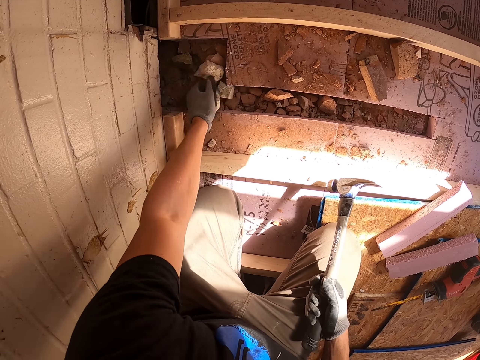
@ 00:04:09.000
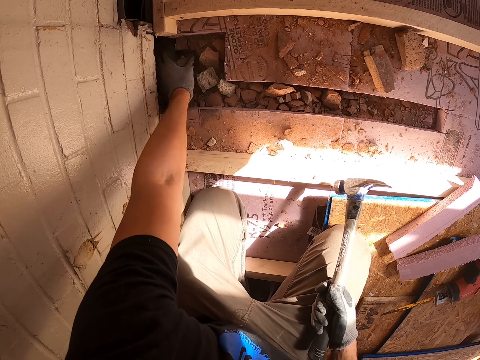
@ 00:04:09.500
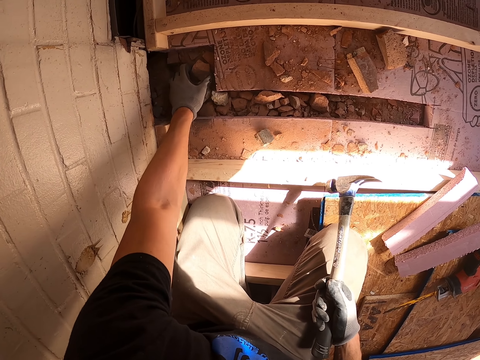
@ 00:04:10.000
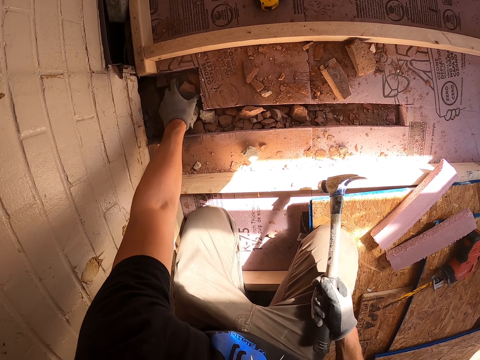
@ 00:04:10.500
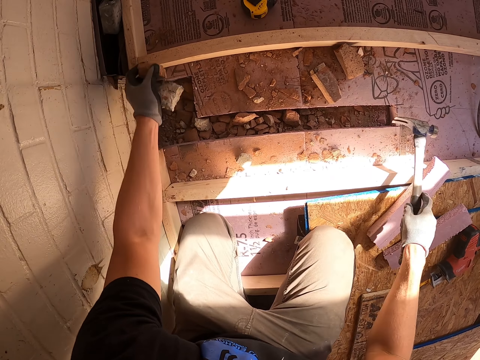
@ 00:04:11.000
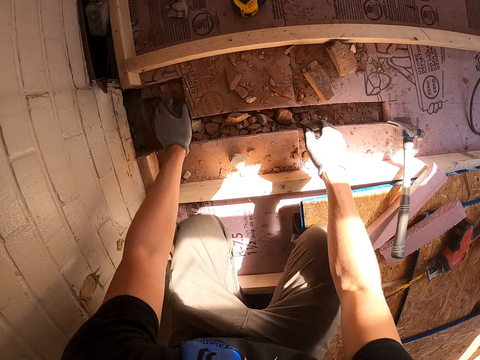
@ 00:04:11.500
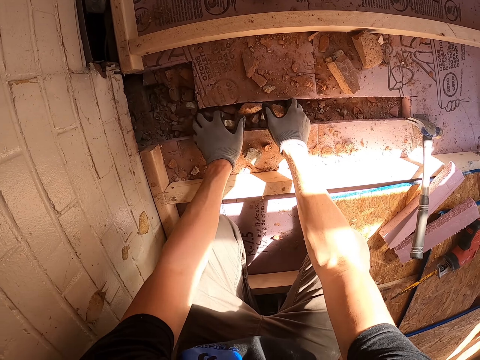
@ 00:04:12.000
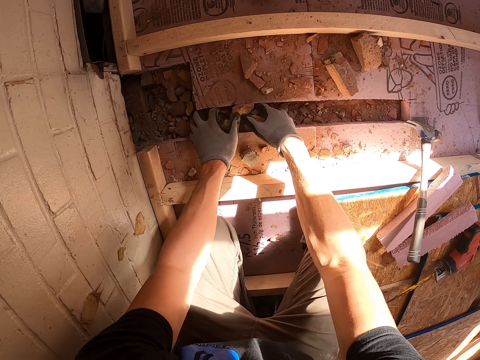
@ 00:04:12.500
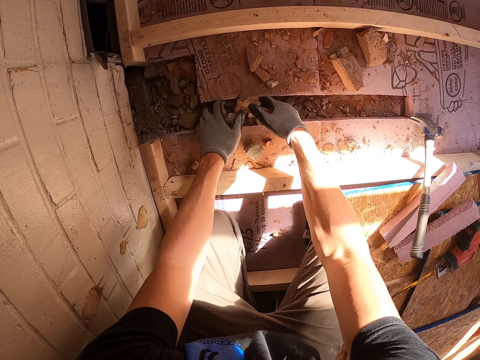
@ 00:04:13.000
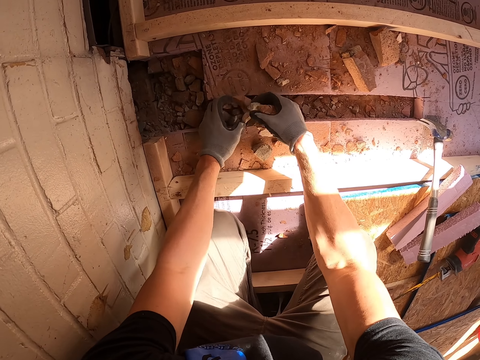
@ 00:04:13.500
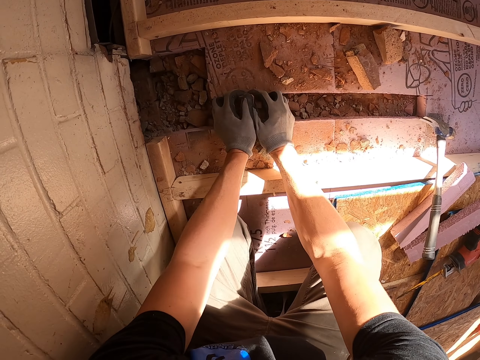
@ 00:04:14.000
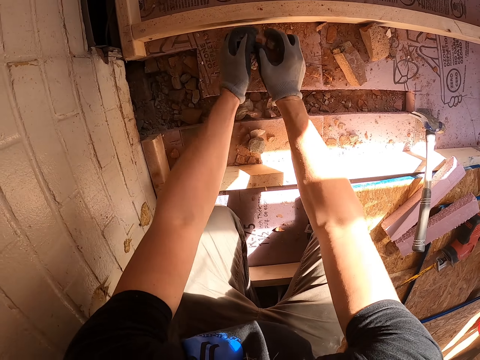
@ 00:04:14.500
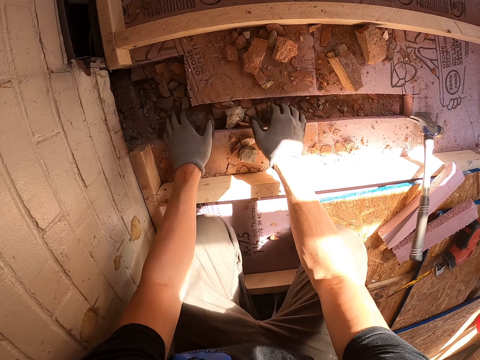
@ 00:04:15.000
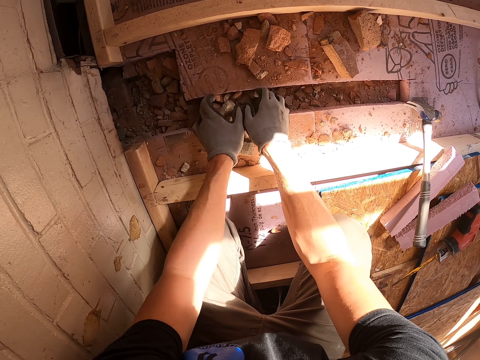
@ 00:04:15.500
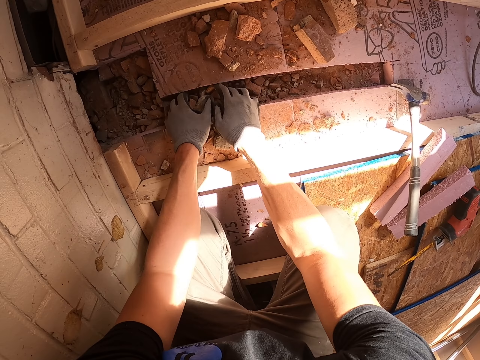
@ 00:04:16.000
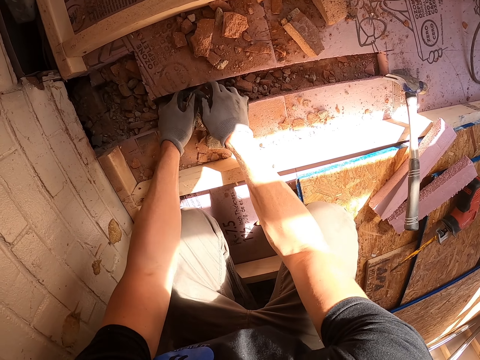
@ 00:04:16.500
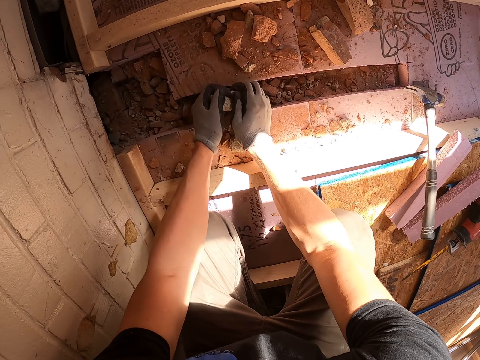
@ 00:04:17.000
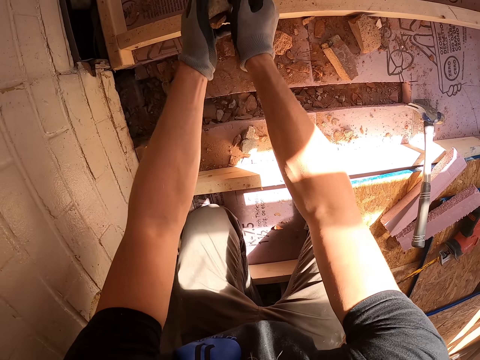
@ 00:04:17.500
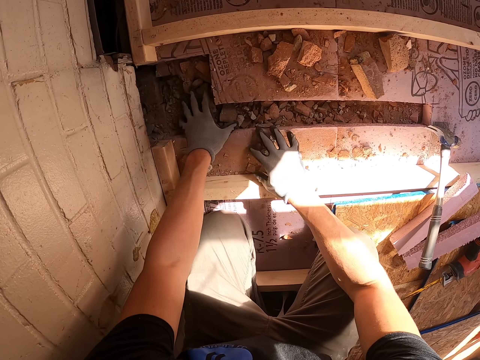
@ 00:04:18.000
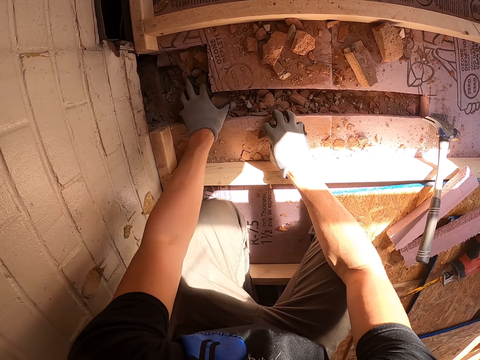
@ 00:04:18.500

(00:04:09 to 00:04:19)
The camera wearer puts the hammer down. They remove the woods.

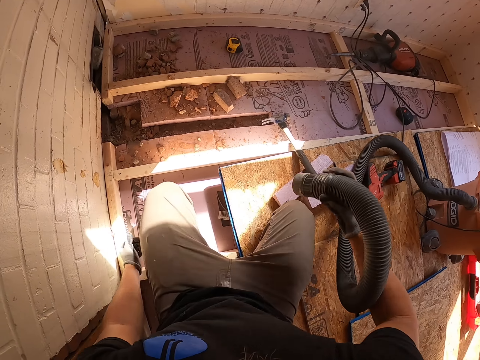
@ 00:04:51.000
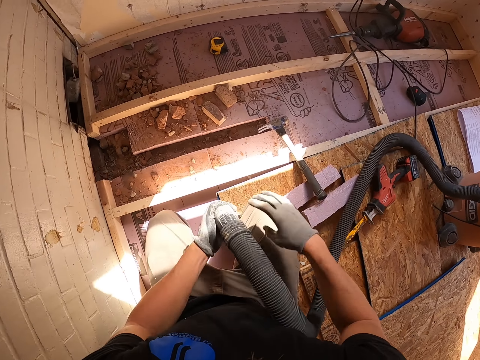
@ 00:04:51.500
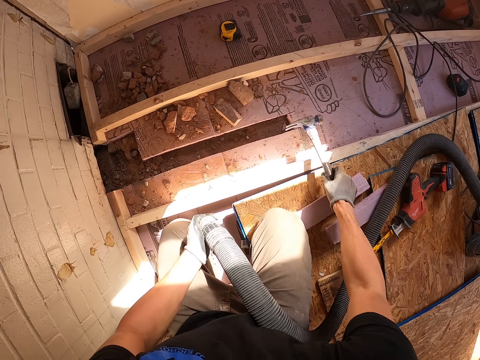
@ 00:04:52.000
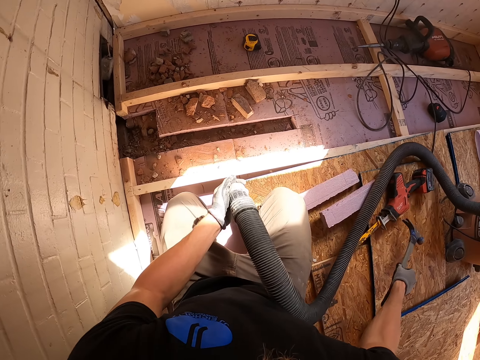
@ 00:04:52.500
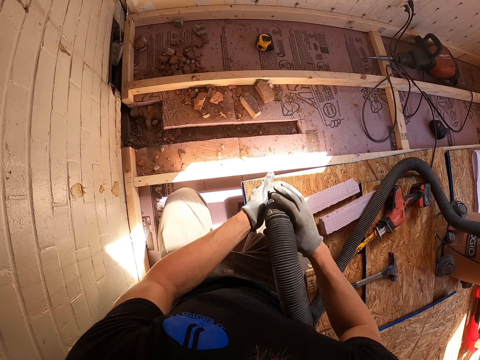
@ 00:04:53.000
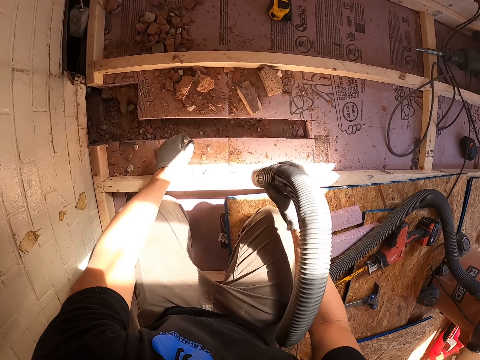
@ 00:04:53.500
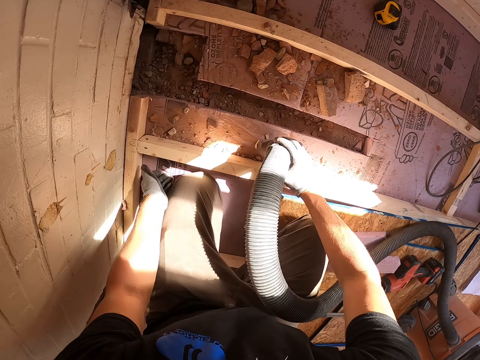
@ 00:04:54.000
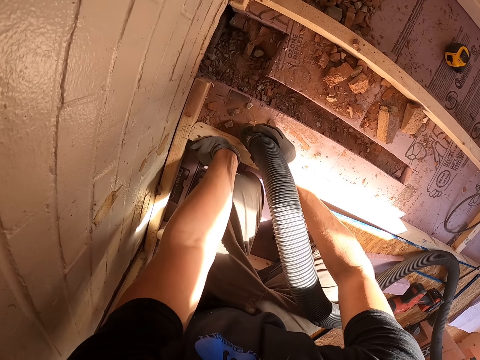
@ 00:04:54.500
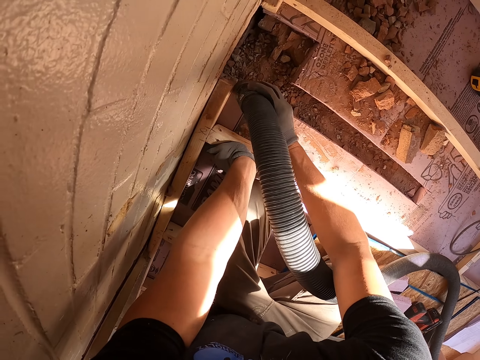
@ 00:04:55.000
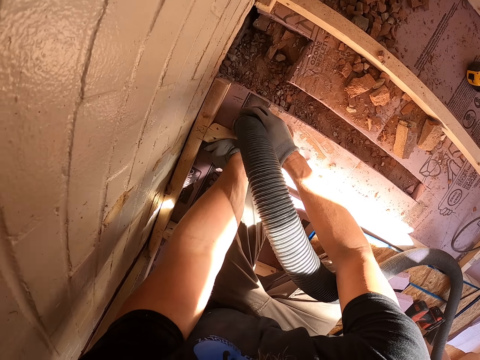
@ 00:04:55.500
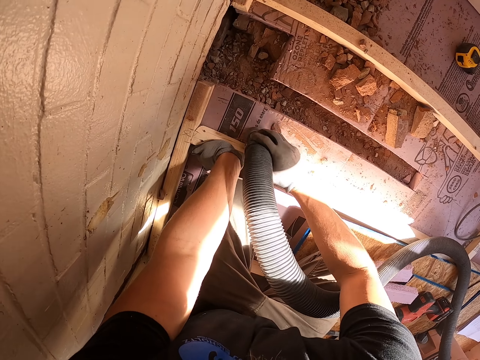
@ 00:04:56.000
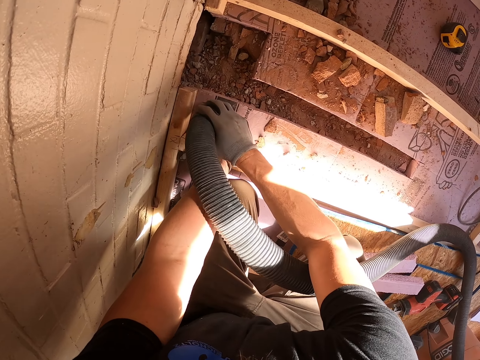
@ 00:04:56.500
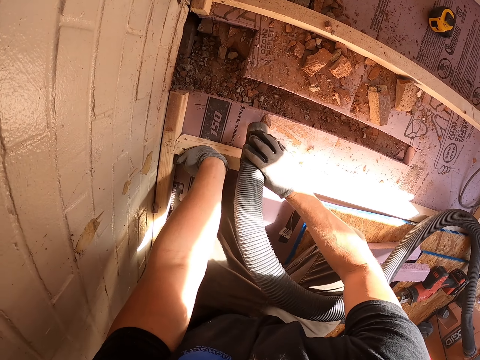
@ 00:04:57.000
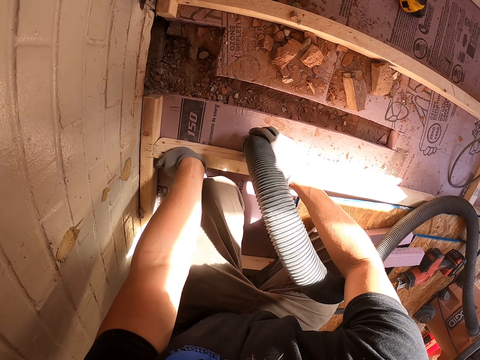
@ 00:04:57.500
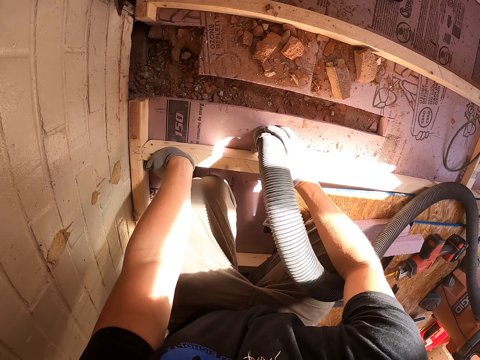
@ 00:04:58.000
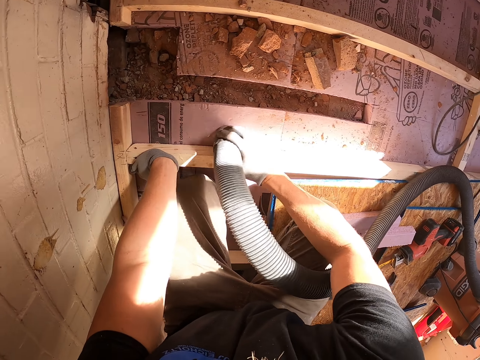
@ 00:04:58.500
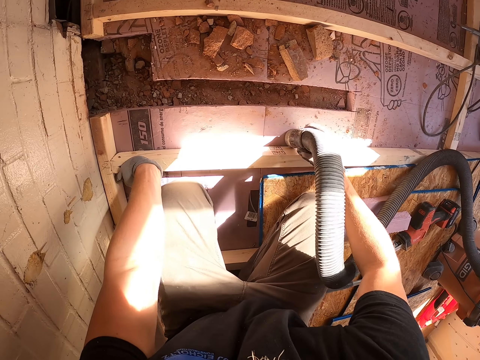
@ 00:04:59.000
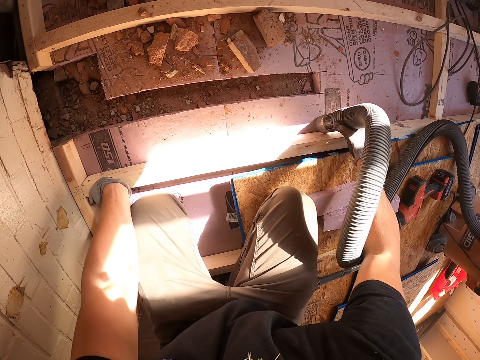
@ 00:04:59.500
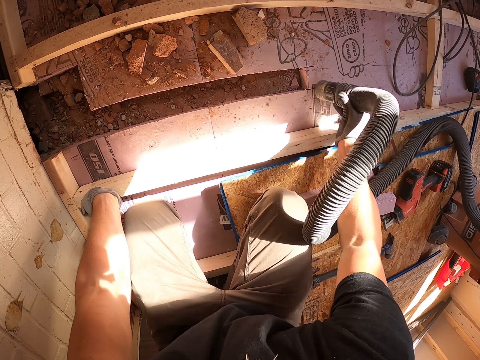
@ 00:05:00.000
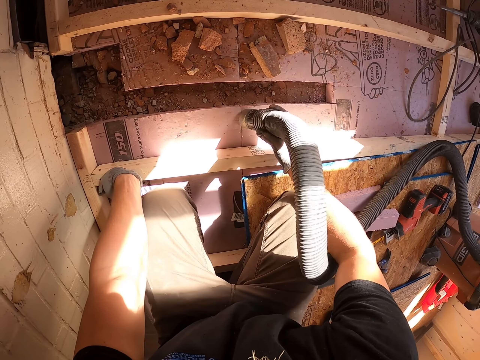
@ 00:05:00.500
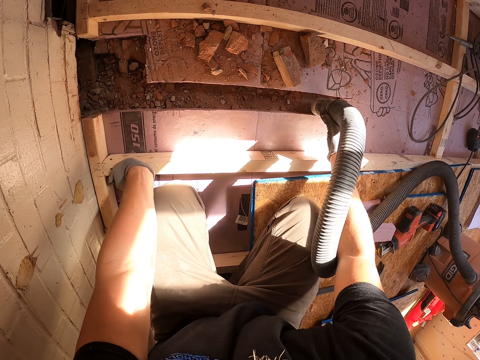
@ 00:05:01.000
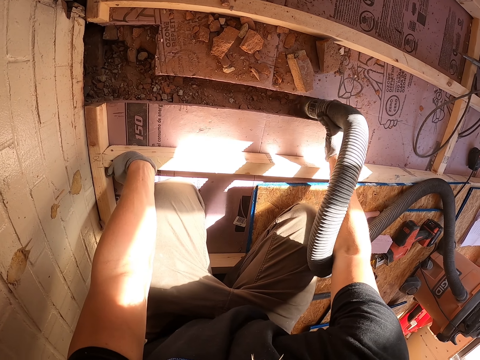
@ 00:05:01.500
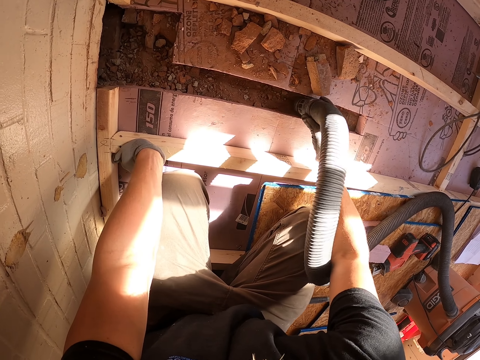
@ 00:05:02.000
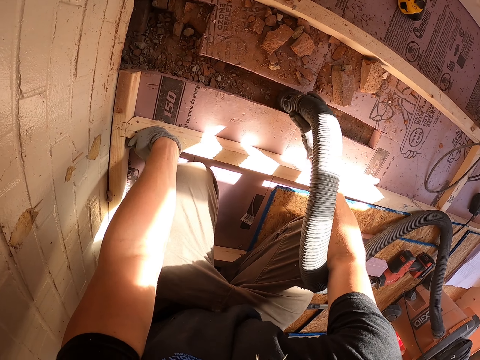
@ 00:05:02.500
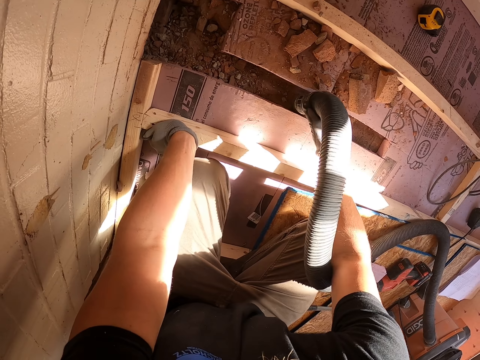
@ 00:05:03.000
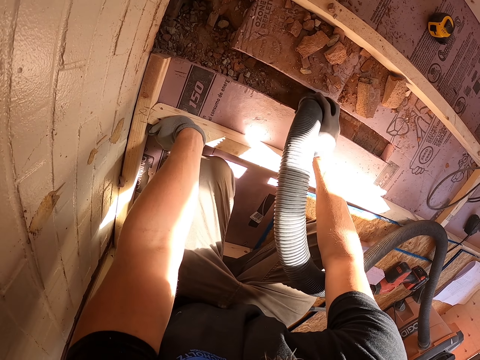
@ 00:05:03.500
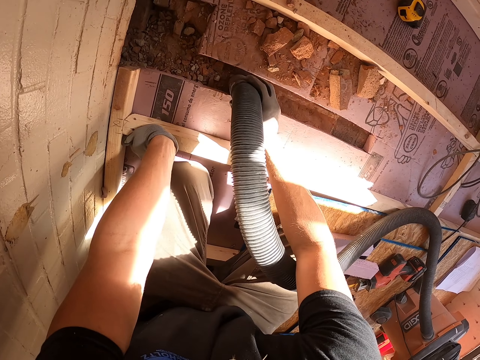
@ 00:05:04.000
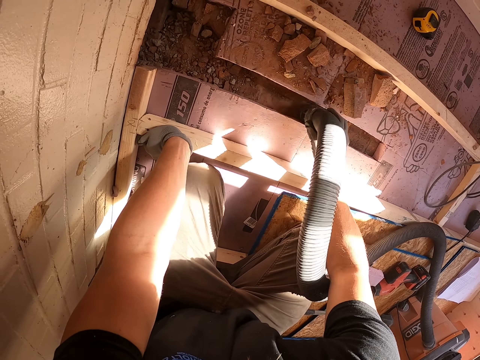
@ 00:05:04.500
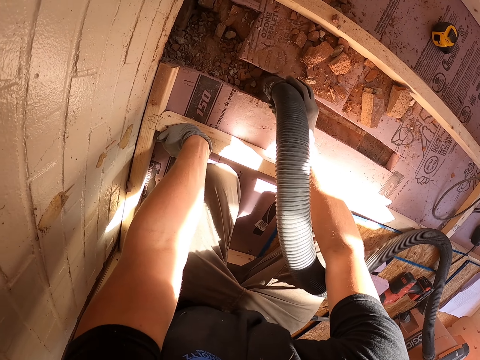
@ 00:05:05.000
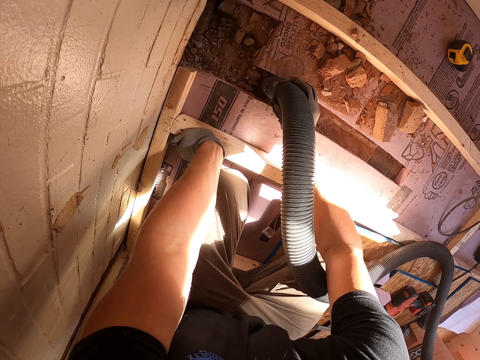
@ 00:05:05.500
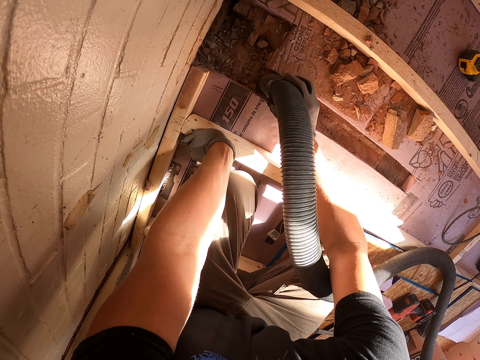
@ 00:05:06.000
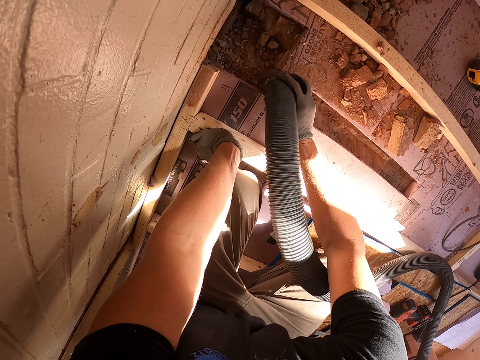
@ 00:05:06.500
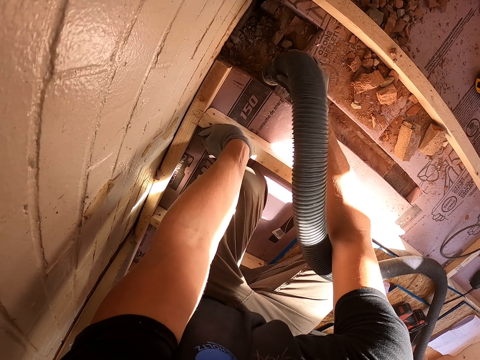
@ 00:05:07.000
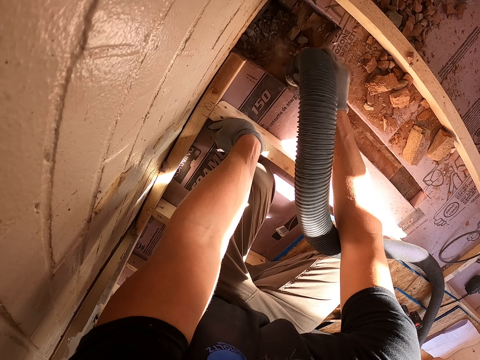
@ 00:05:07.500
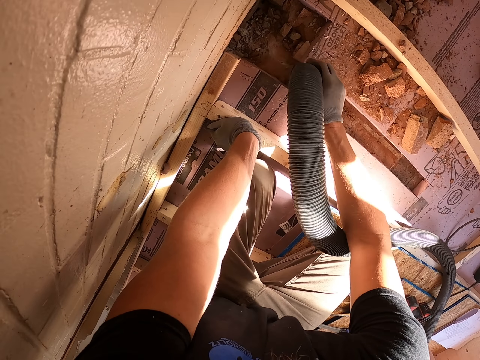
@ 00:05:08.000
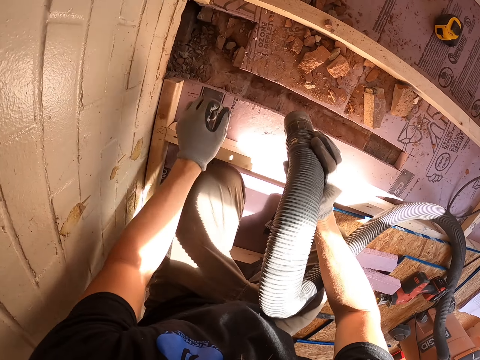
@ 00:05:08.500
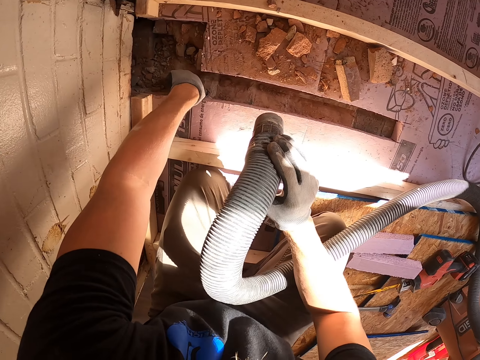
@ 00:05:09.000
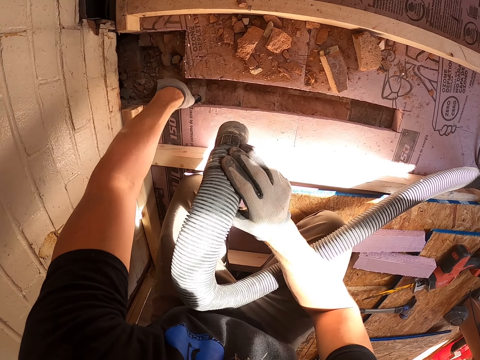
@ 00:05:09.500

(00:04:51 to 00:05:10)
The camera wearer removes a hammer. They clean the floor.
